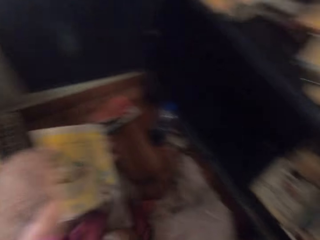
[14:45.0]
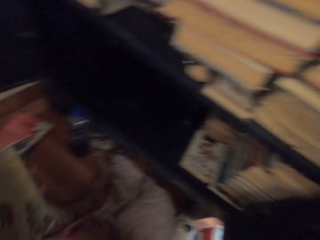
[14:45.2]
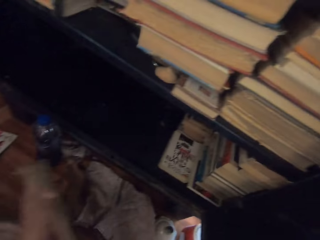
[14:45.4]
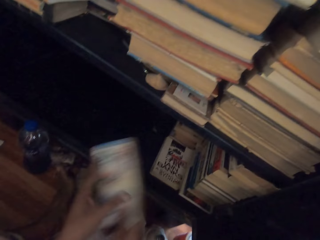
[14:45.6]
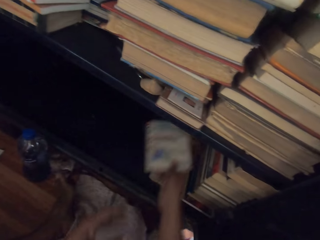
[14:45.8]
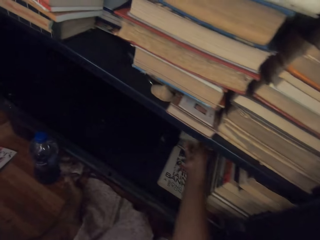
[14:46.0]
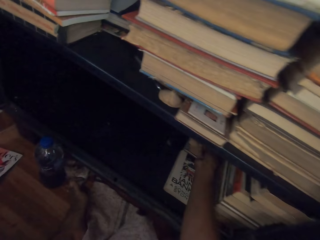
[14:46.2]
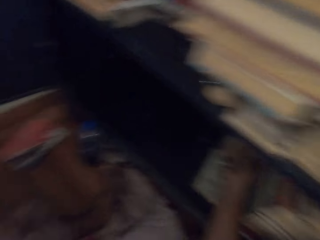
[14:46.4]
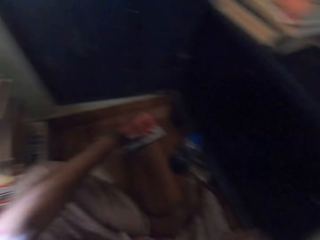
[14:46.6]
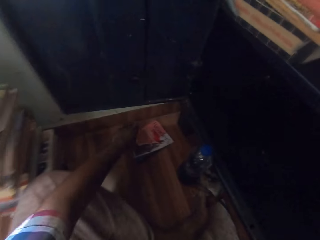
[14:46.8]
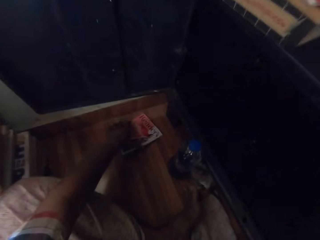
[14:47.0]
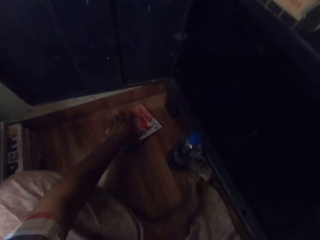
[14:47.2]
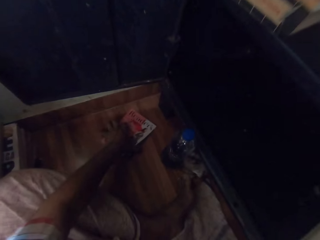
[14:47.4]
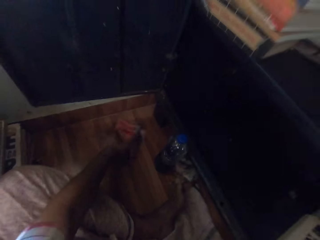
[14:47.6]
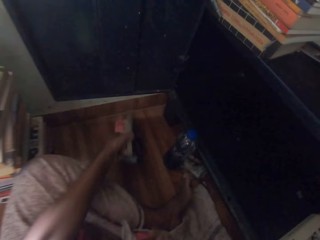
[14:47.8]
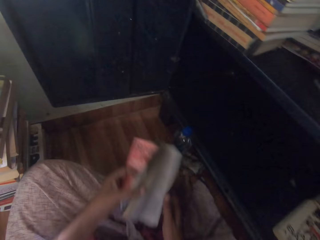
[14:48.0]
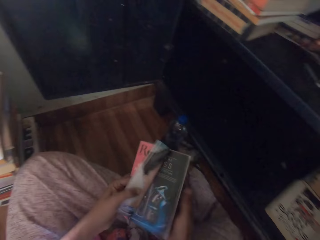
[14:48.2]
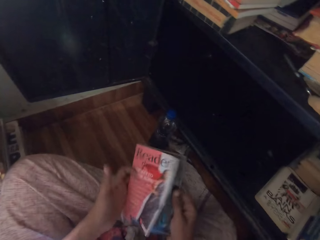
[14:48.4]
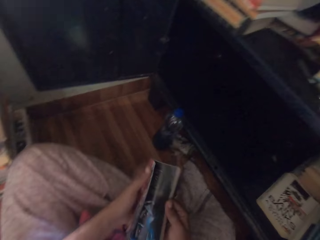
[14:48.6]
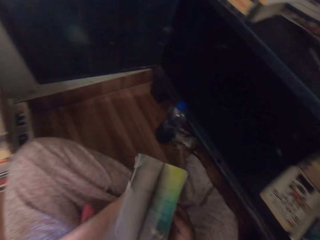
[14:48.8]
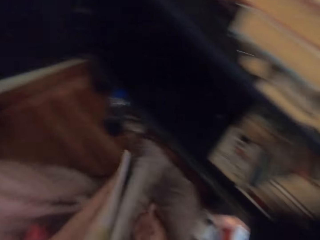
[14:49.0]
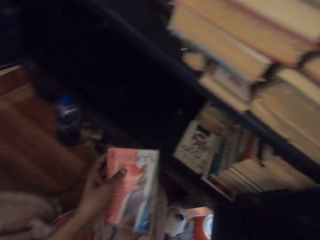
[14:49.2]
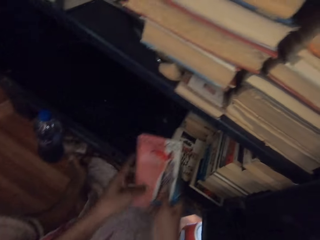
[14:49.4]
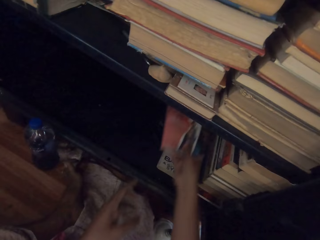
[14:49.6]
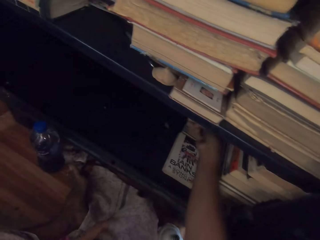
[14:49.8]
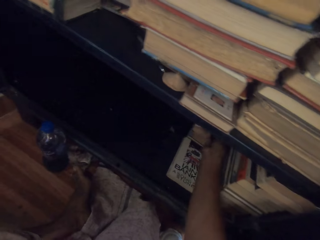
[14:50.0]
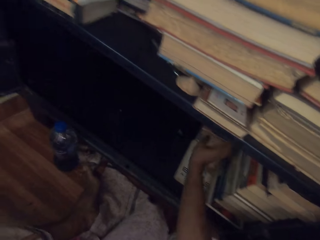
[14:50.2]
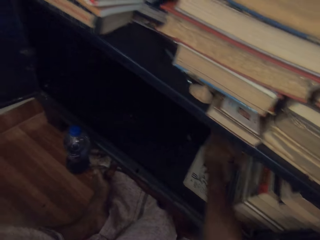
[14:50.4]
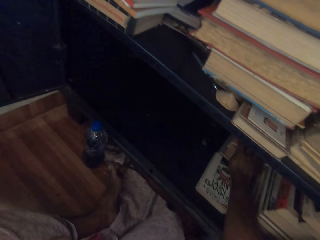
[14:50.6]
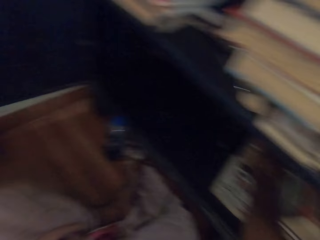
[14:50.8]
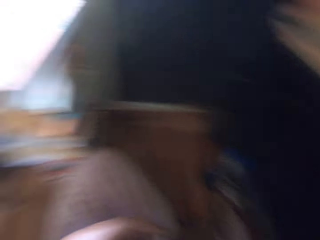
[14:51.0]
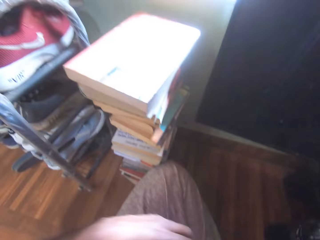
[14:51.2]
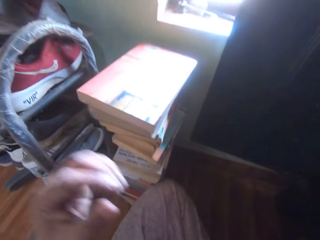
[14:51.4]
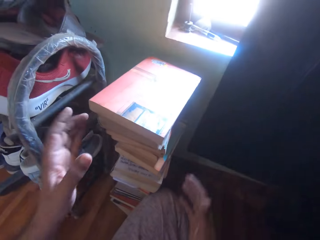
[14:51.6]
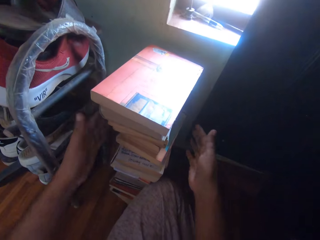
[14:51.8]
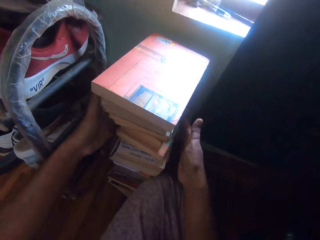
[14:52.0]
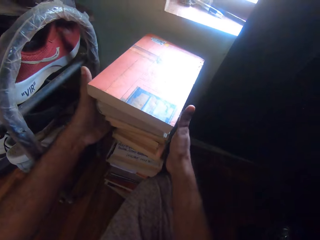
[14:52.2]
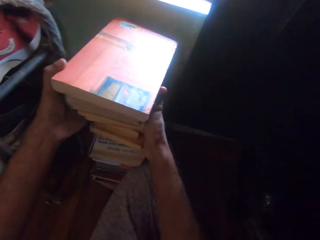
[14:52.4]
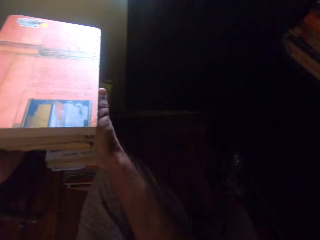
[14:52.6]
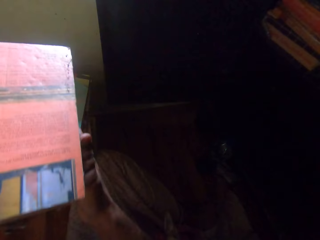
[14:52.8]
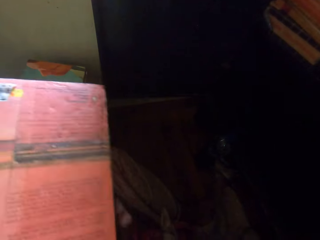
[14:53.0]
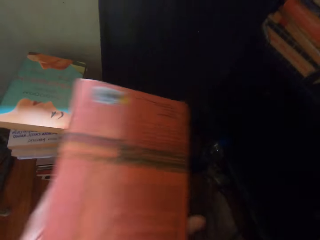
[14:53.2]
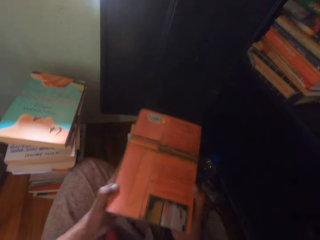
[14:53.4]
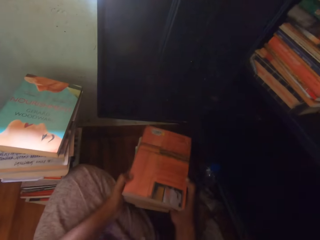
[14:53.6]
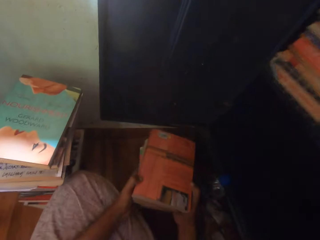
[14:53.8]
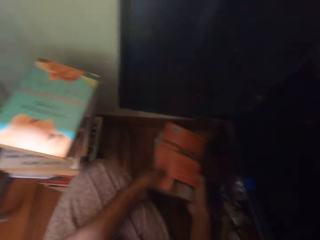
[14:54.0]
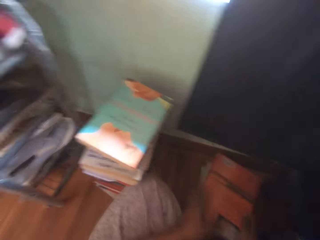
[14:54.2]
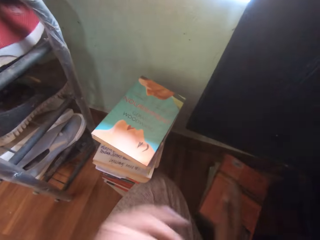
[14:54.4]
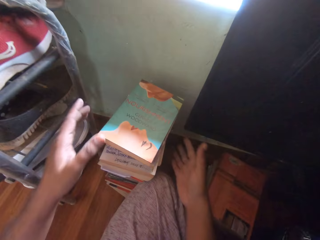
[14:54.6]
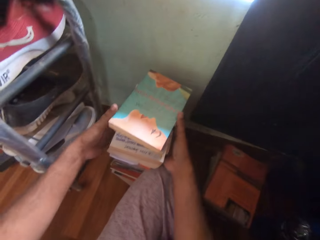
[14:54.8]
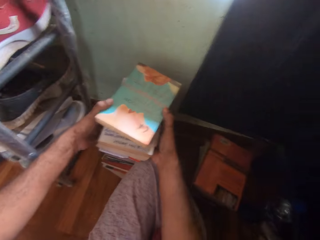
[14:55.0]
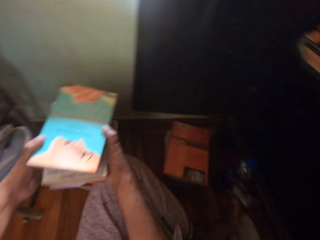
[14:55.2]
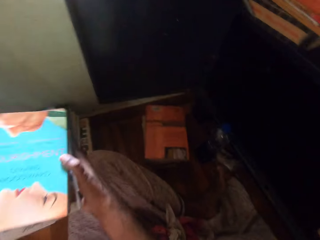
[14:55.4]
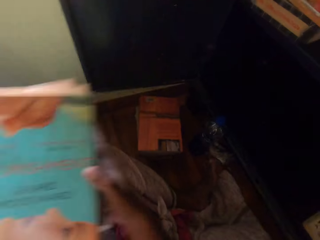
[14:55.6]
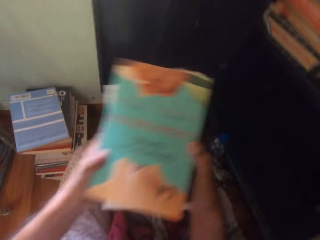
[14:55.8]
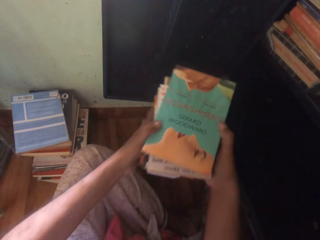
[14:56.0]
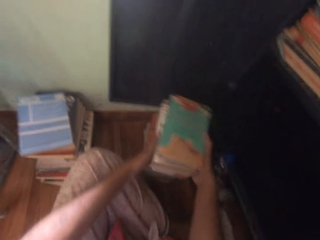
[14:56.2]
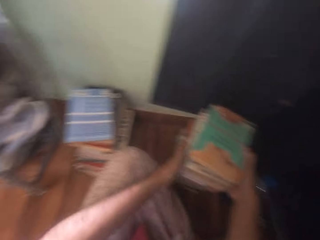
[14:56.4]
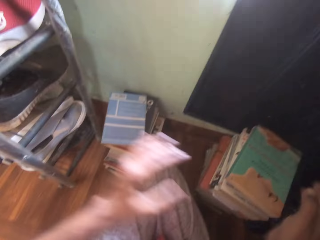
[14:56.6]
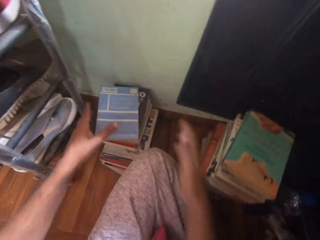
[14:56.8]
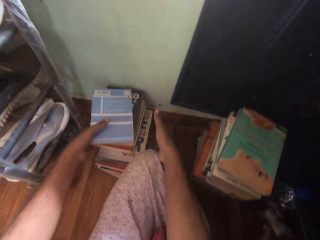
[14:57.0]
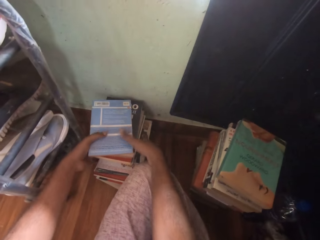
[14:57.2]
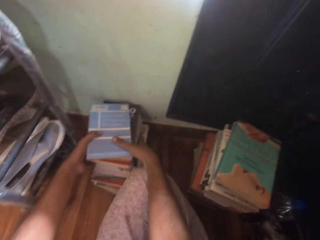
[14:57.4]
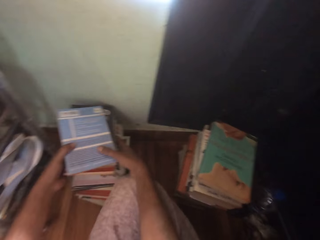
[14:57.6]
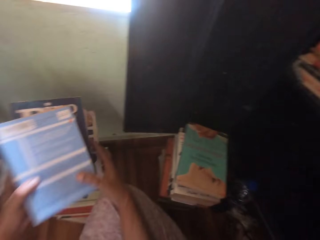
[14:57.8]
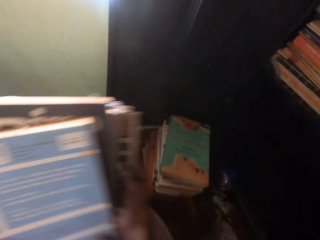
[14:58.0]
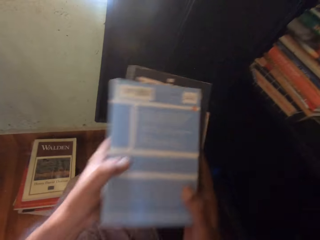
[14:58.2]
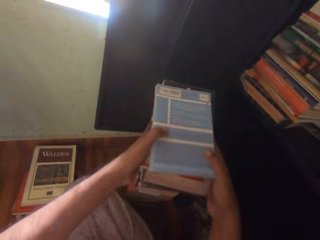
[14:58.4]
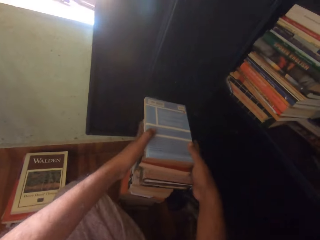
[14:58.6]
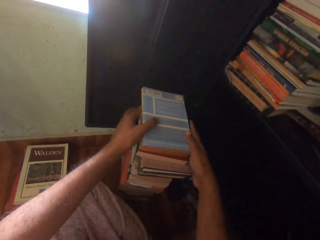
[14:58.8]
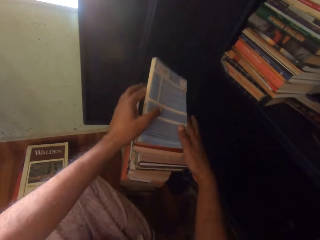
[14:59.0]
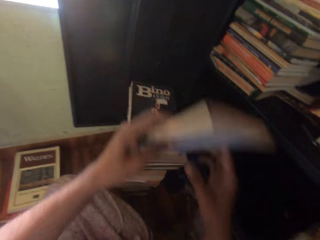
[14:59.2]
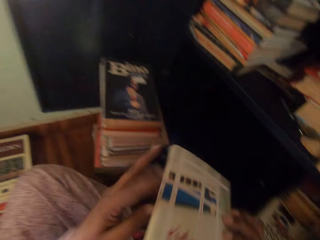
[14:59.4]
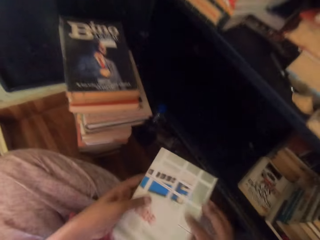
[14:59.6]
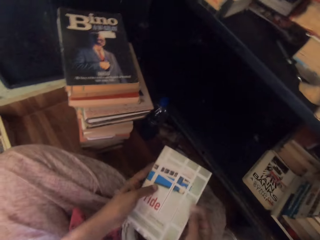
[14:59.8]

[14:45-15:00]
The camera wearer drops the cloth in her right hand on her cloth. She passes the book in her left hand to her right hand. She places the book in the shelf with her right hand. She turns. She picks the book from the floor with her left hand. She flips the pages of the book in her hands. She places the book in the shelf with her right hand. She adjusts the books in the shelf with her right hand. She turns. She carries some books from the stack of books on the floor with her hands. She drops the books on the ground with her hands. She carries some books from the stack of books on the floor with her hands. She drops the books on the ground with her hands, on top of the other books. She carries some books from the stack of books on the floor with her hands. She drops the books on the ground with her hands, on top of the other books. She picks a book from the books on the floor with her hands.

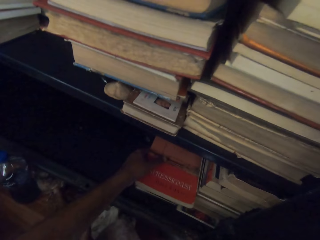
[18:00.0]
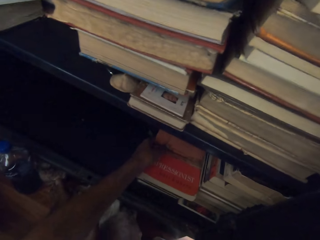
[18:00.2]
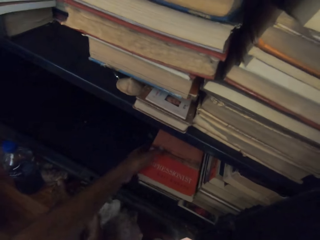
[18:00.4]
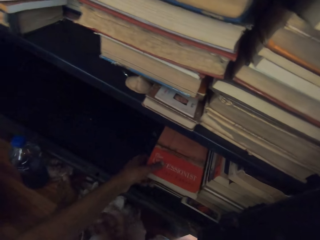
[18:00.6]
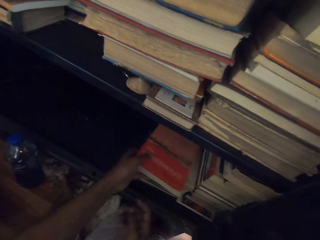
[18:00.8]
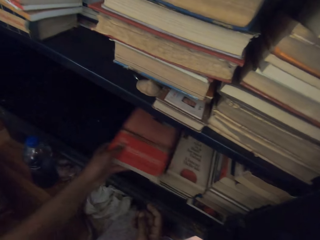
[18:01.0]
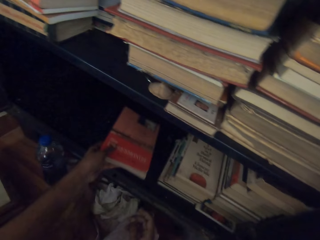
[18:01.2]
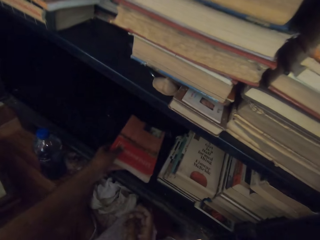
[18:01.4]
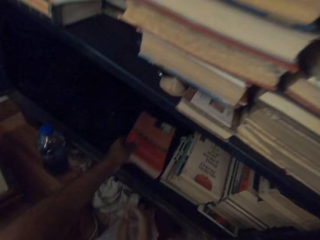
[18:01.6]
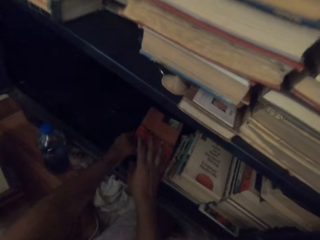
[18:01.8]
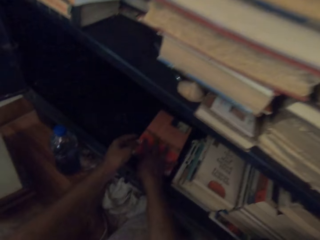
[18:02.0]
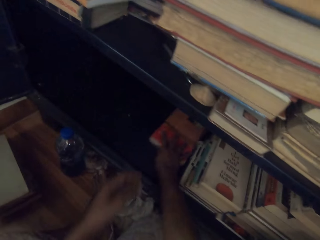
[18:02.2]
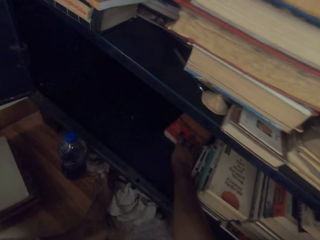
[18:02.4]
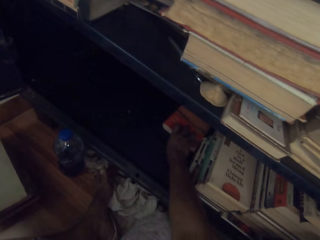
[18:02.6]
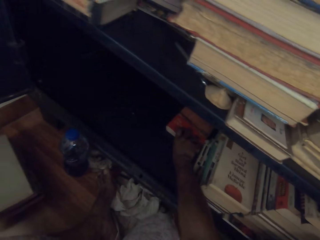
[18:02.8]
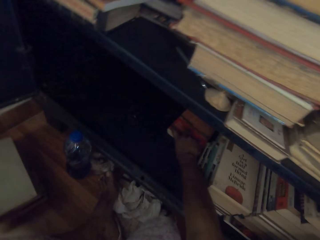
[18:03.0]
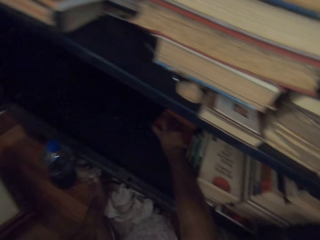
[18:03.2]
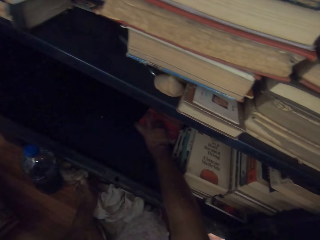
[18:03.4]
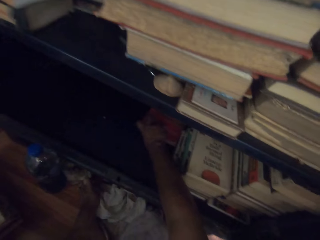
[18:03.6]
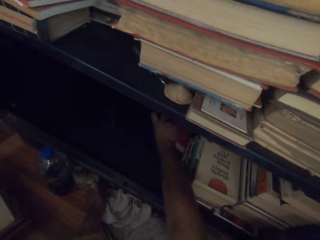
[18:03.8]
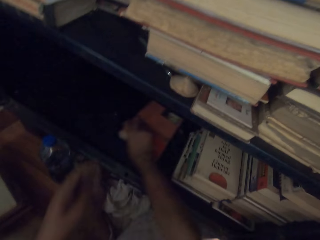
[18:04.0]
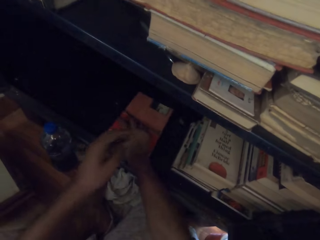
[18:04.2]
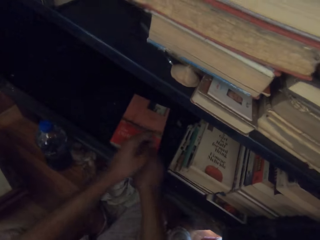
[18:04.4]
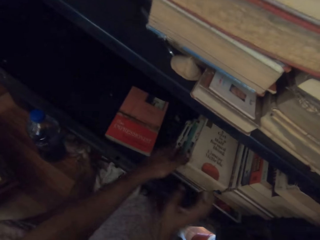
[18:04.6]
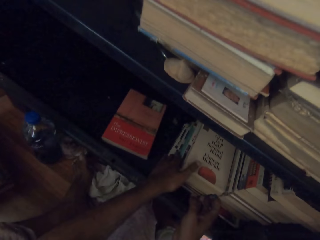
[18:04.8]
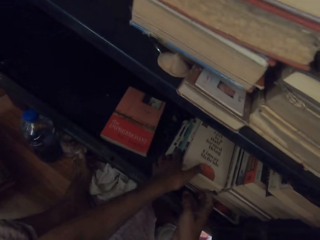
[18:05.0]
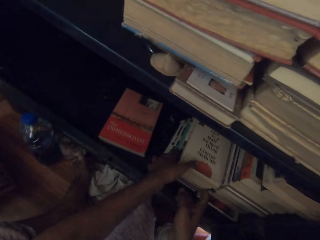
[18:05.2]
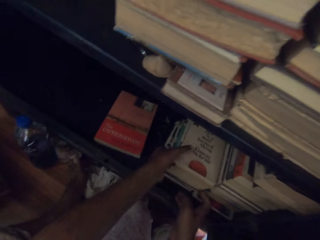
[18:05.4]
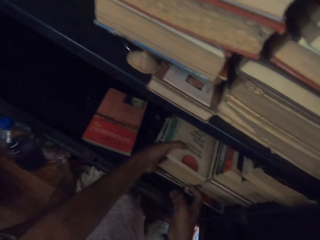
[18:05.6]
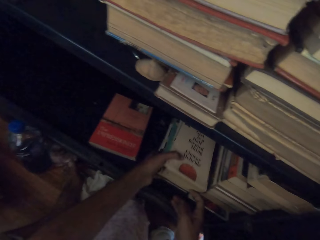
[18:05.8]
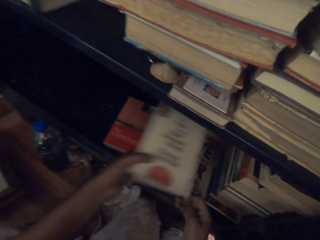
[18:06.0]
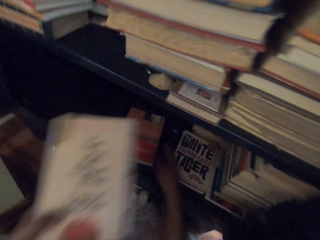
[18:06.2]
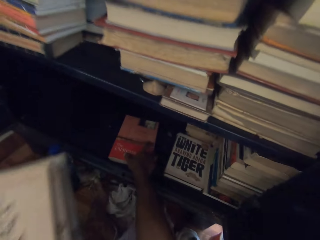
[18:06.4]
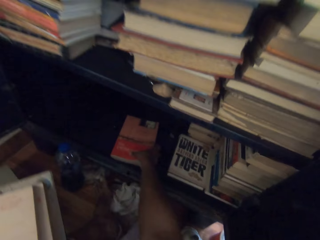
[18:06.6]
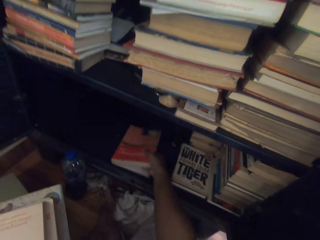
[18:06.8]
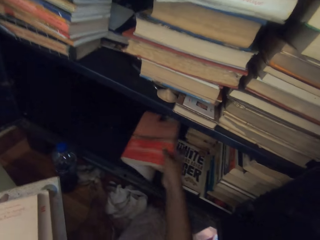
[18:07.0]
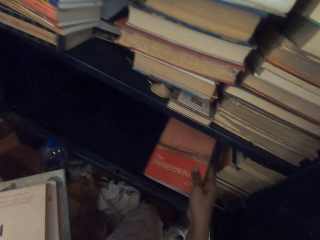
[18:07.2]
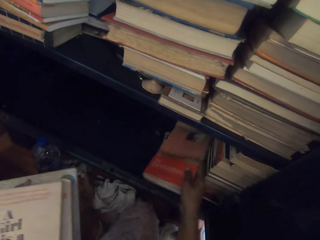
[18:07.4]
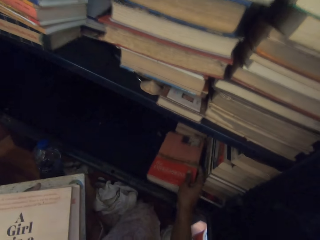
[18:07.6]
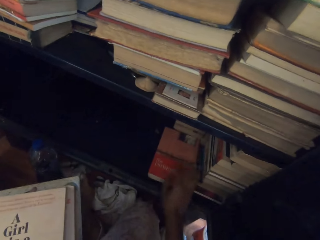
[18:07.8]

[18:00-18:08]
The camera wearer removes the book from the shelf with her left hand. She drops the book in her left hand in the shelf. She lowers the book to the lower part of the shelf. She adjusts the books in the shelf with her right hand. She moves the book back in the shelf. She picks the book from the shelf with her left hand. She picks the book from the shelf with her right hand. She drops the book in the shelf with her right hand.
